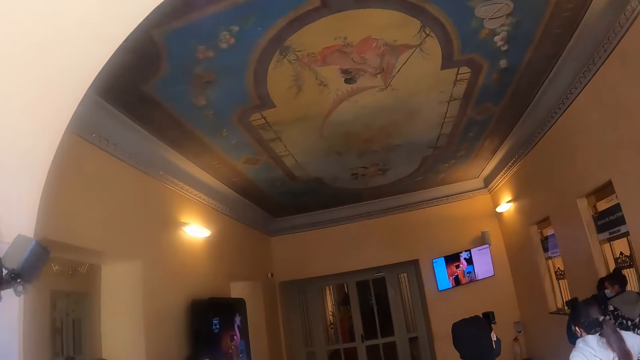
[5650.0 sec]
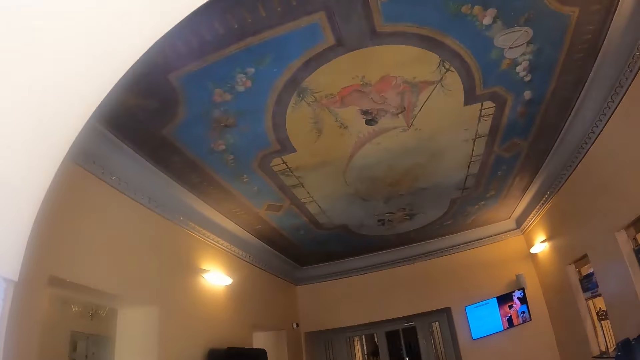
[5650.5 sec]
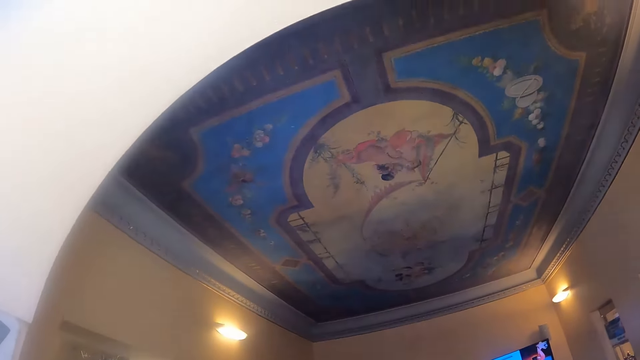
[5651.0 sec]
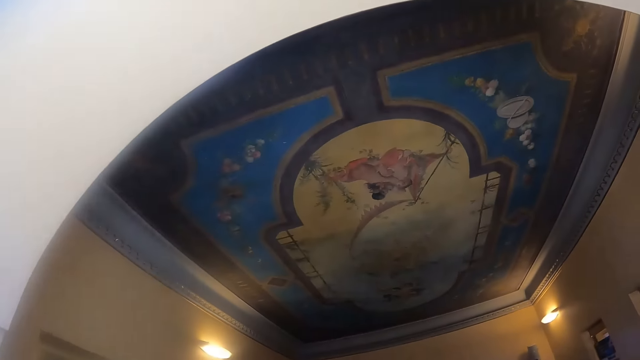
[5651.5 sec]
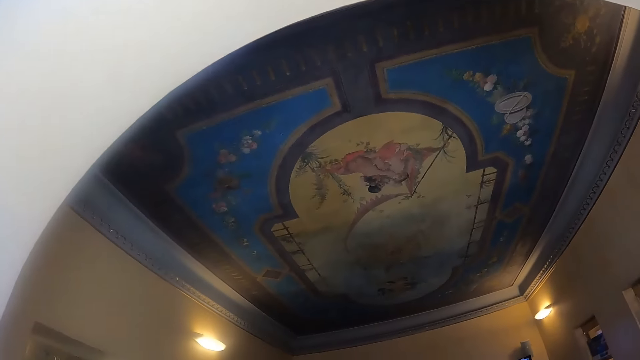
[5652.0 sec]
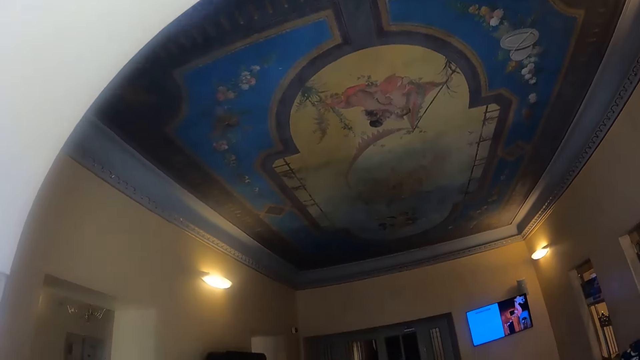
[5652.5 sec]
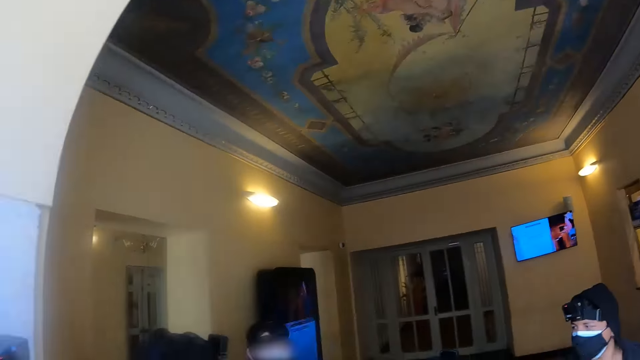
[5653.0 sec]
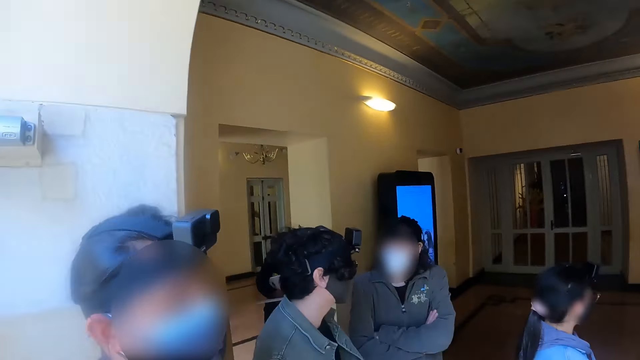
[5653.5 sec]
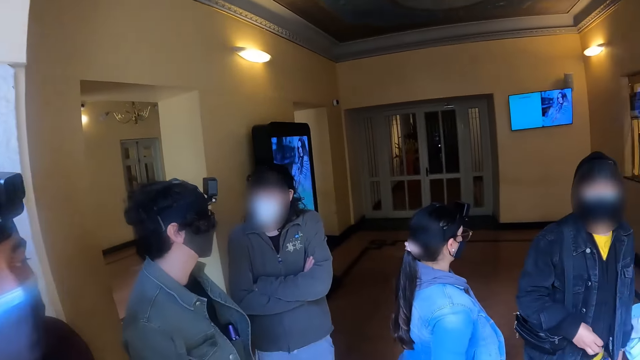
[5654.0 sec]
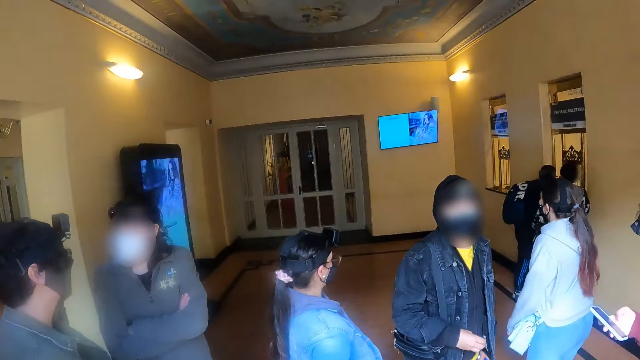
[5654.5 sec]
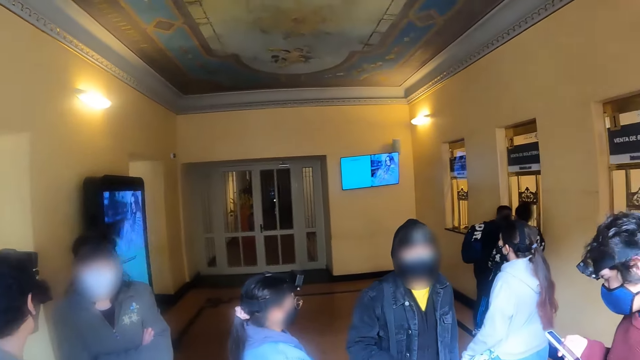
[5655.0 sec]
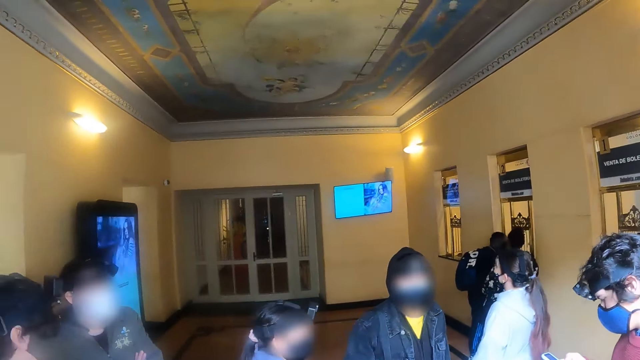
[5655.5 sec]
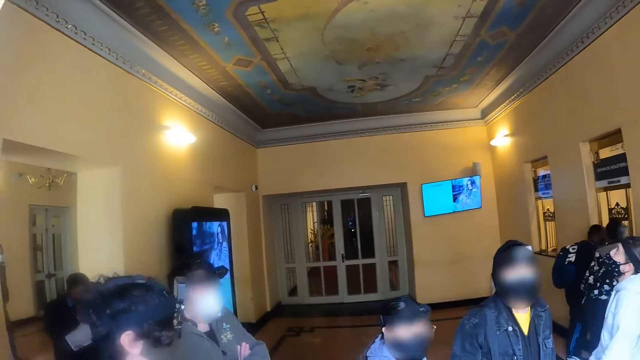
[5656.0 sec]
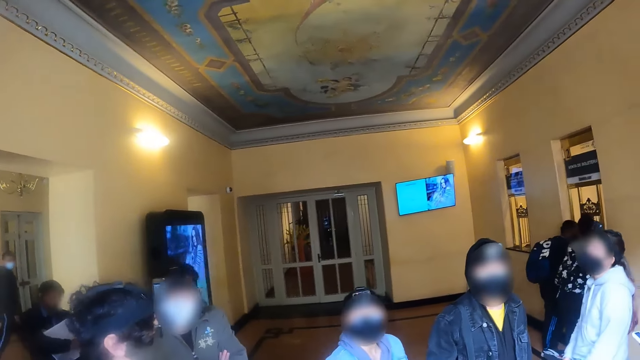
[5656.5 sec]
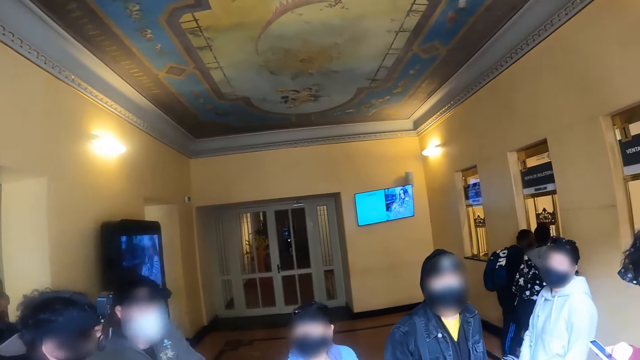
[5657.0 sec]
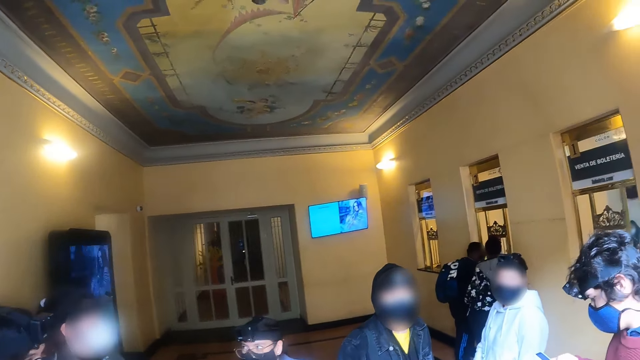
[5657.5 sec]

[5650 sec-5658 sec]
The camera wearer looks around.

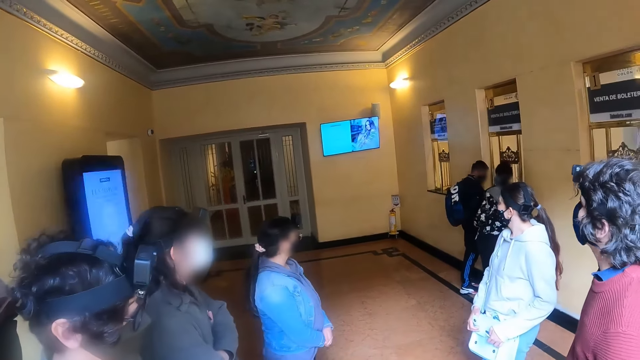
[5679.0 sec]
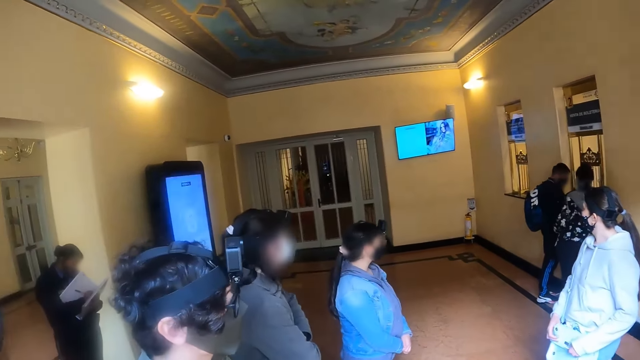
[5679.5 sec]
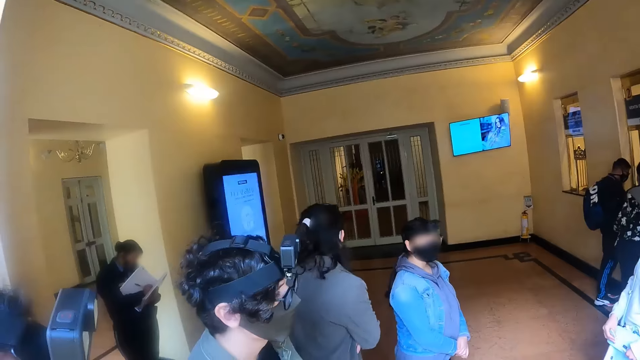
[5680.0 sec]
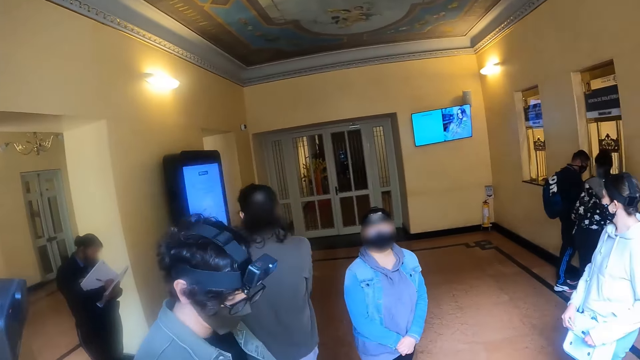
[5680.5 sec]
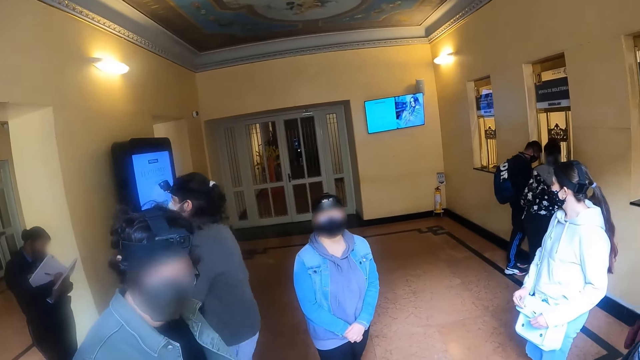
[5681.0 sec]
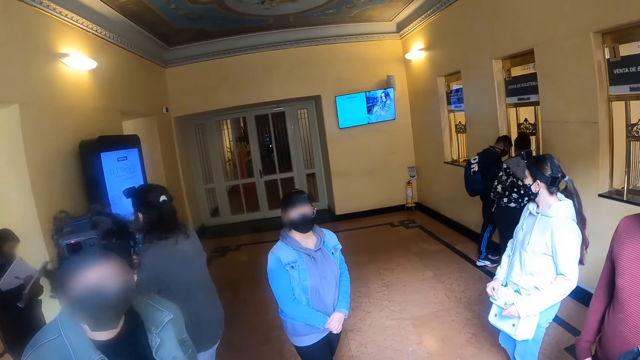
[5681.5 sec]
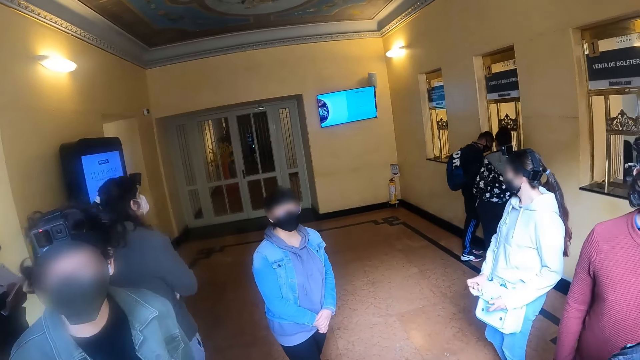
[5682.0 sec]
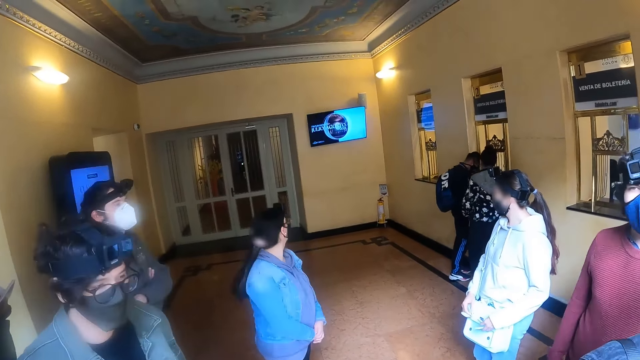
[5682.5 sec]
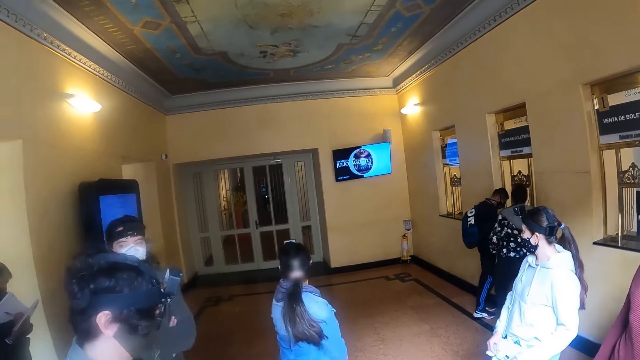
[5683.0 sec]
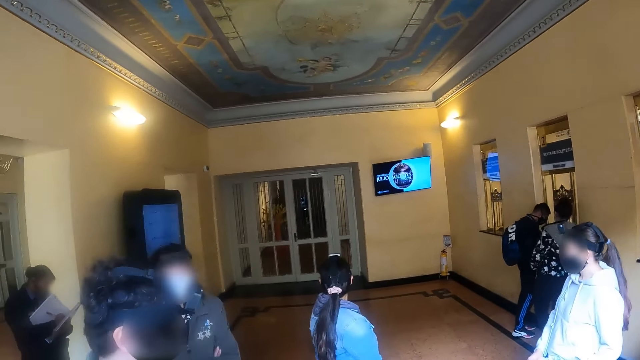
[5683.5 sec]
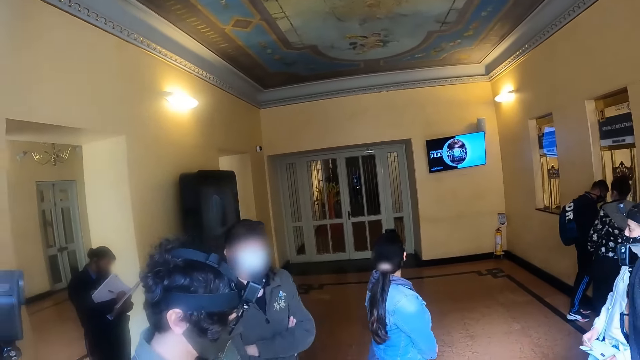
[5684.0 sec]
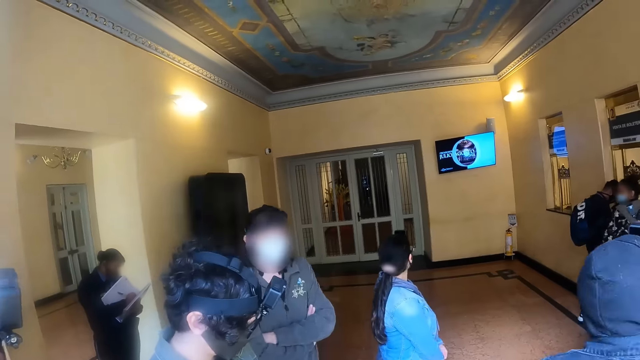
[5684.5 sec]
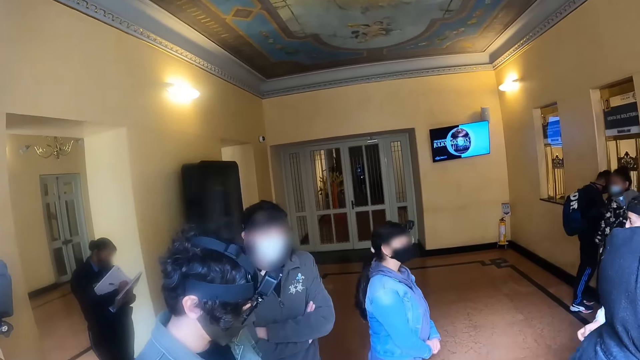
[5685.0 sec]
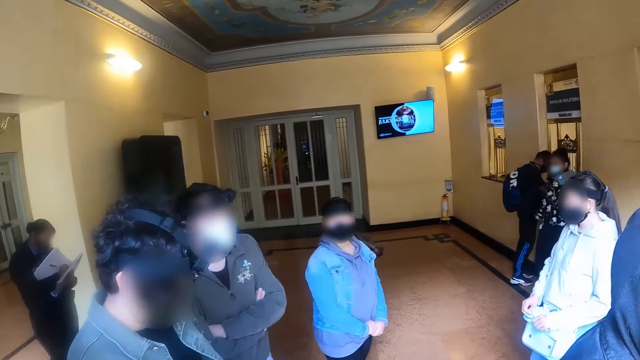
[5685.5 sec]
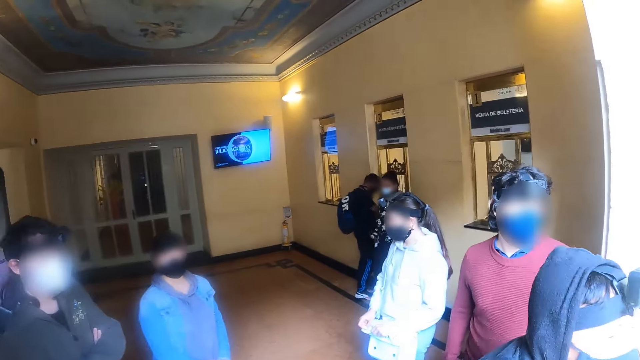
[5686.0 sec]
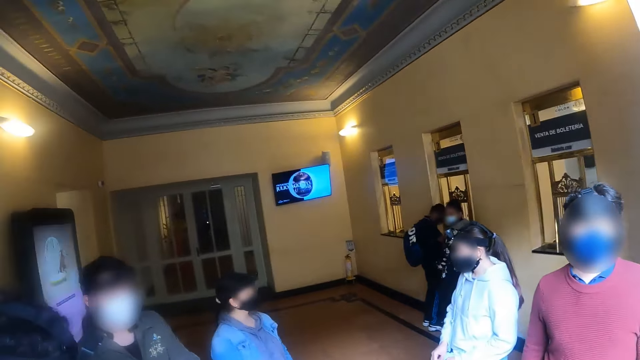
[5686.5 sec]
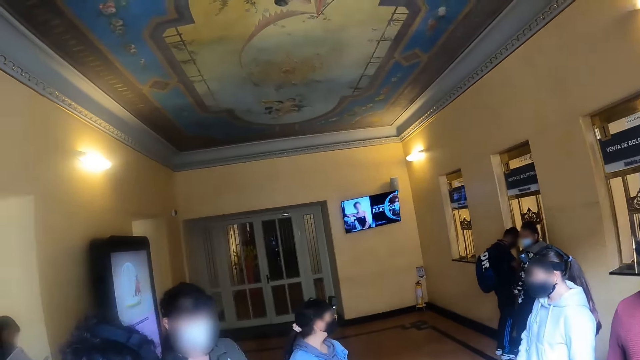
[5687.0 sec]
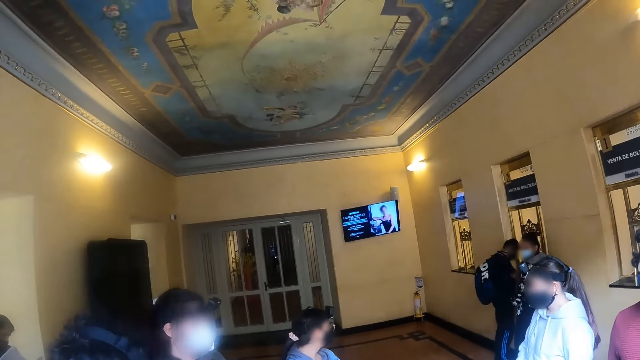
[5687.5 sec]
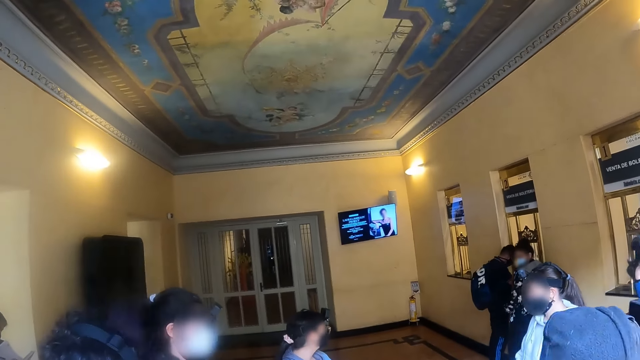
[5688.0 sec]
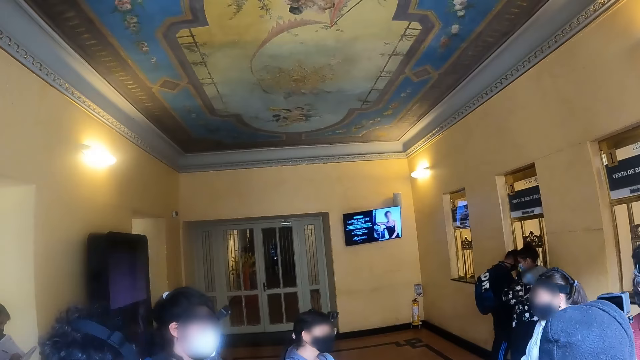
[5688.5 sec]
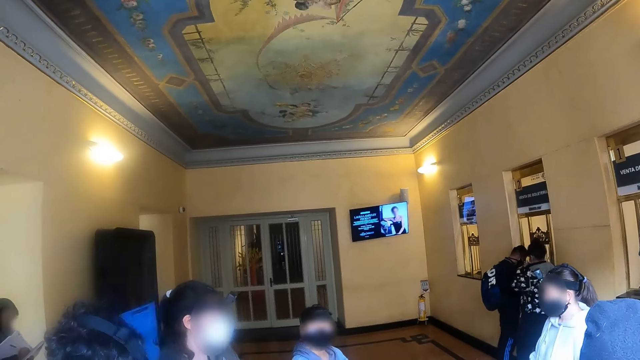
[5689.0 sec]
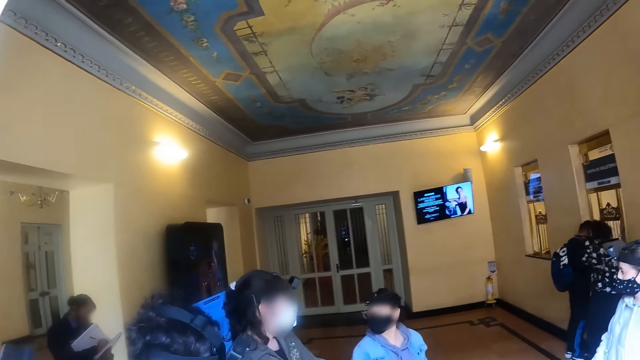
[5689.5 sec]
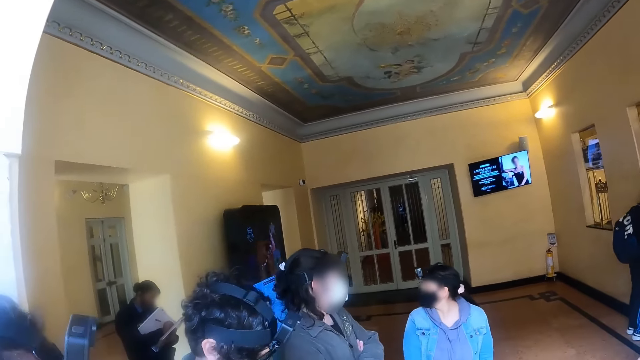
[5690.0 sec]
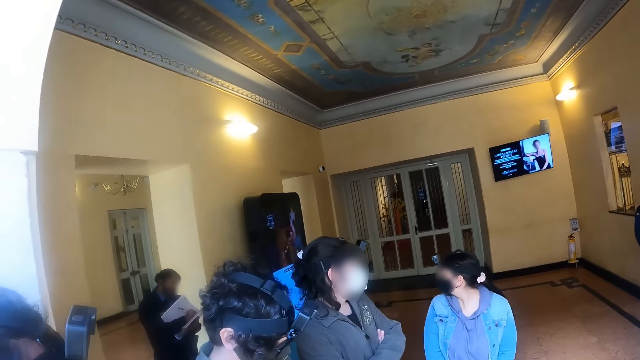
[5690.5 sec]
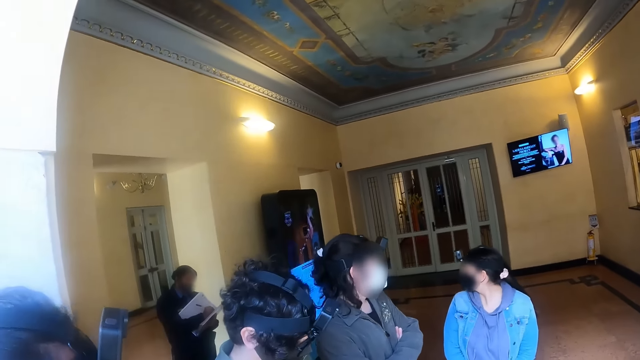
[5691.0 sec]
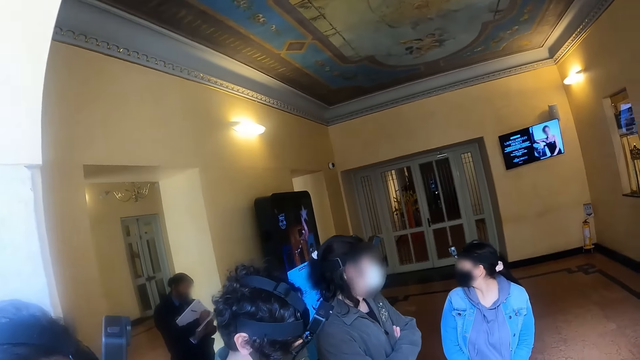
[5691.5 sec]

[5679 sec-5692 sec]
A lady jumps.
